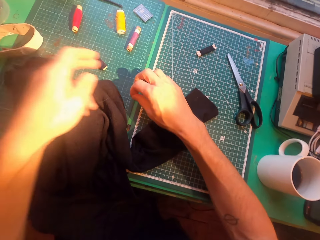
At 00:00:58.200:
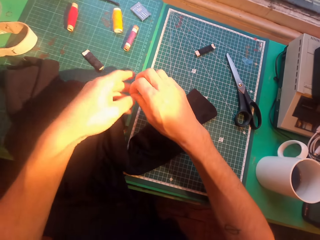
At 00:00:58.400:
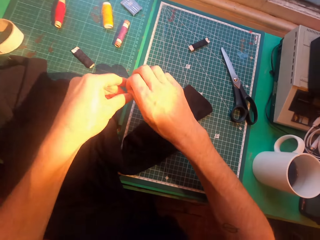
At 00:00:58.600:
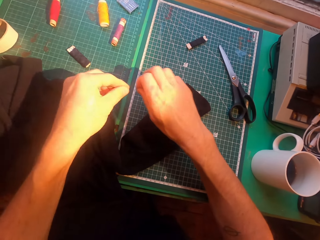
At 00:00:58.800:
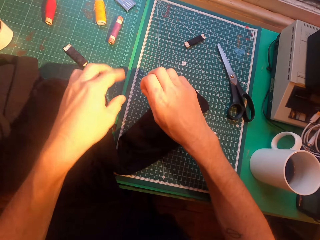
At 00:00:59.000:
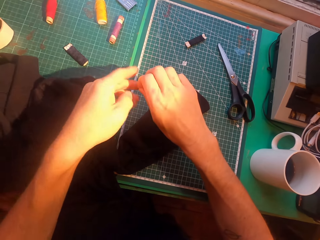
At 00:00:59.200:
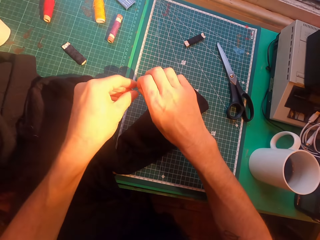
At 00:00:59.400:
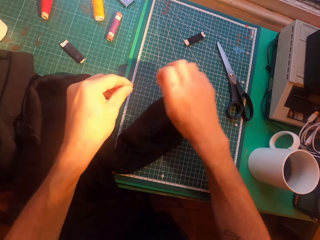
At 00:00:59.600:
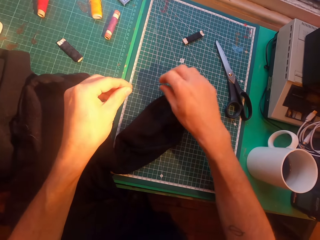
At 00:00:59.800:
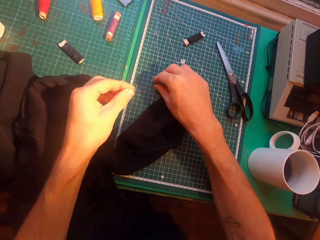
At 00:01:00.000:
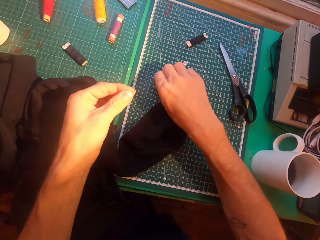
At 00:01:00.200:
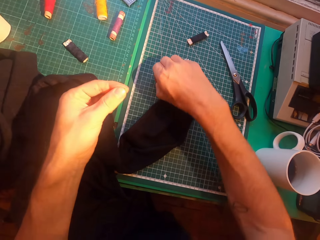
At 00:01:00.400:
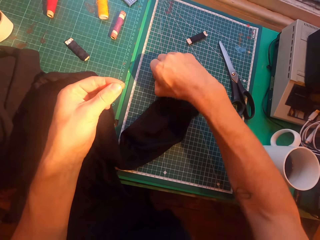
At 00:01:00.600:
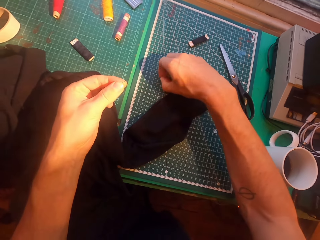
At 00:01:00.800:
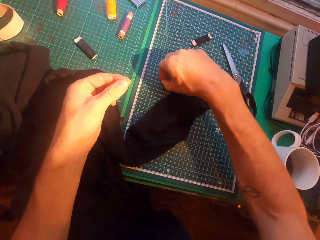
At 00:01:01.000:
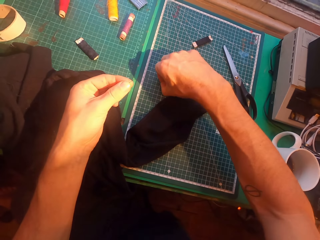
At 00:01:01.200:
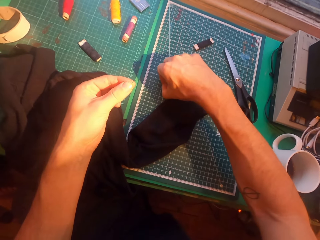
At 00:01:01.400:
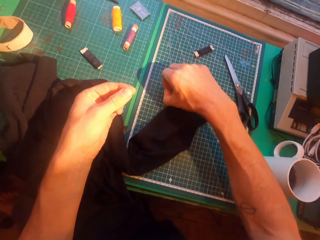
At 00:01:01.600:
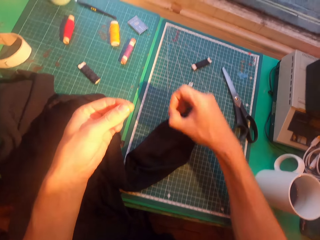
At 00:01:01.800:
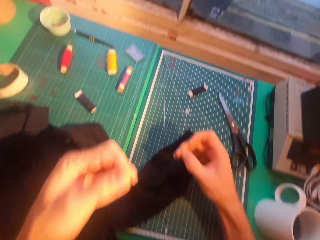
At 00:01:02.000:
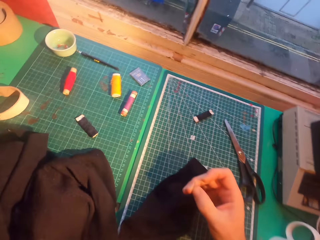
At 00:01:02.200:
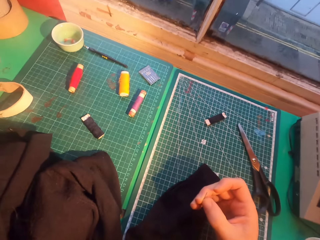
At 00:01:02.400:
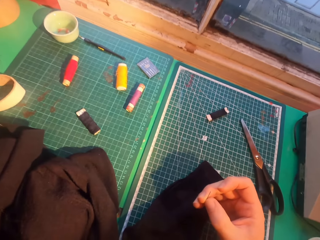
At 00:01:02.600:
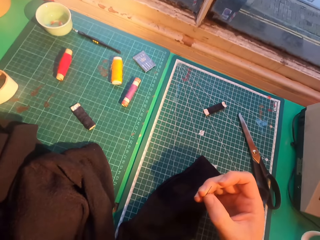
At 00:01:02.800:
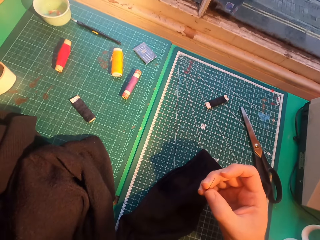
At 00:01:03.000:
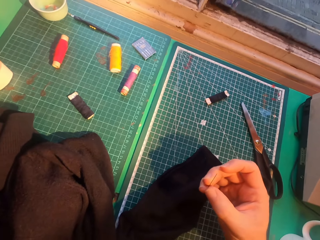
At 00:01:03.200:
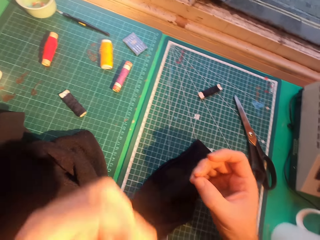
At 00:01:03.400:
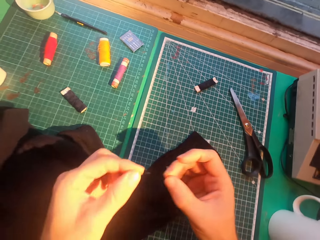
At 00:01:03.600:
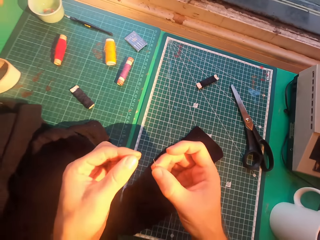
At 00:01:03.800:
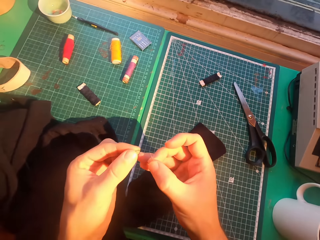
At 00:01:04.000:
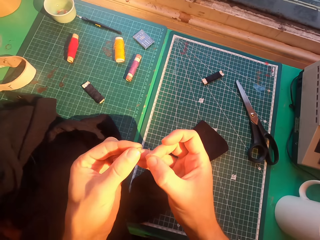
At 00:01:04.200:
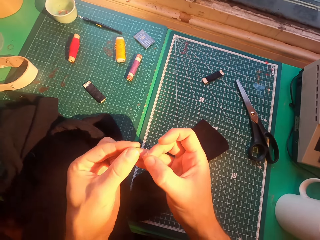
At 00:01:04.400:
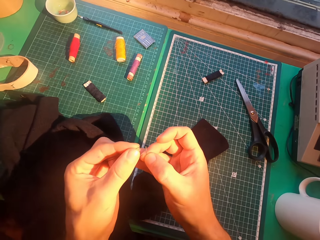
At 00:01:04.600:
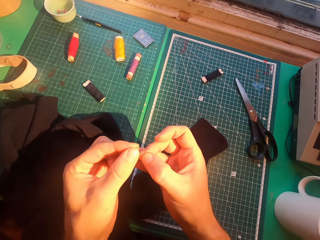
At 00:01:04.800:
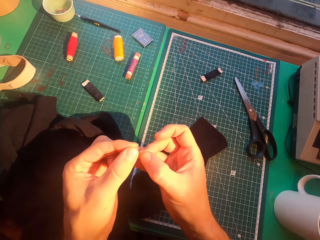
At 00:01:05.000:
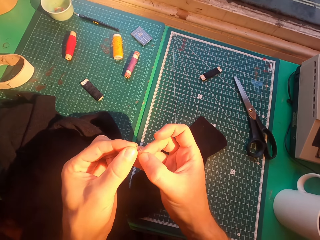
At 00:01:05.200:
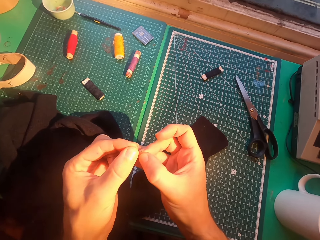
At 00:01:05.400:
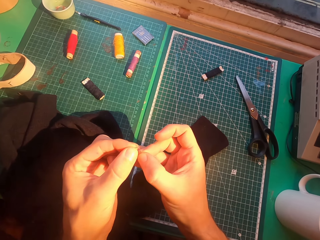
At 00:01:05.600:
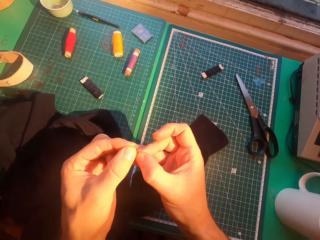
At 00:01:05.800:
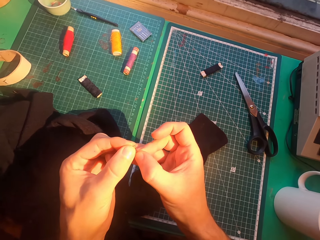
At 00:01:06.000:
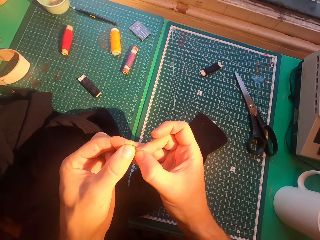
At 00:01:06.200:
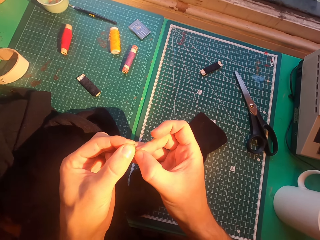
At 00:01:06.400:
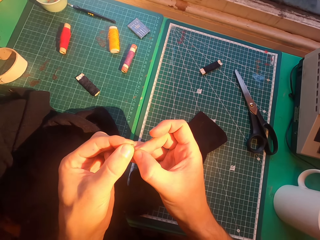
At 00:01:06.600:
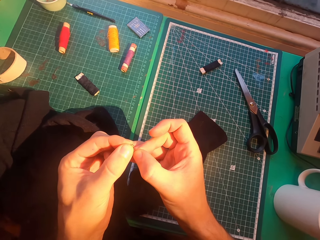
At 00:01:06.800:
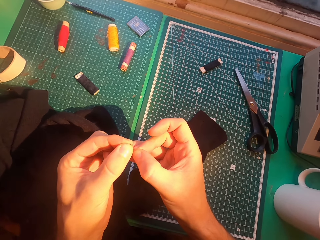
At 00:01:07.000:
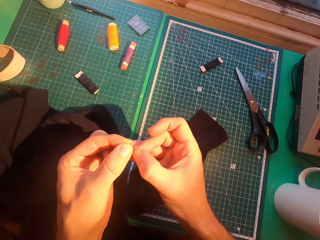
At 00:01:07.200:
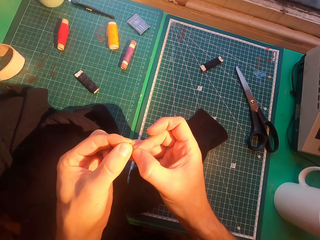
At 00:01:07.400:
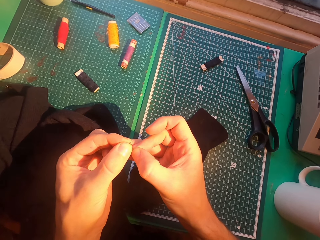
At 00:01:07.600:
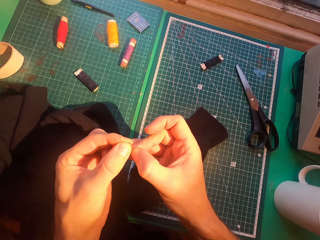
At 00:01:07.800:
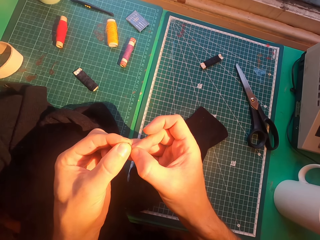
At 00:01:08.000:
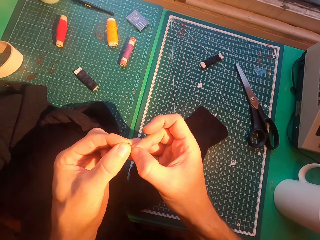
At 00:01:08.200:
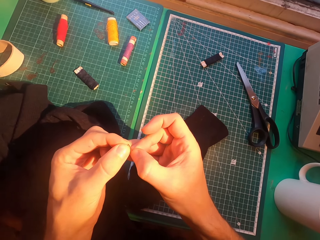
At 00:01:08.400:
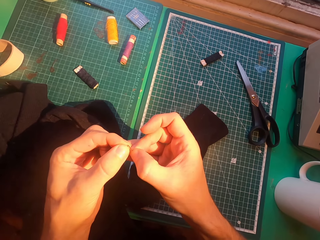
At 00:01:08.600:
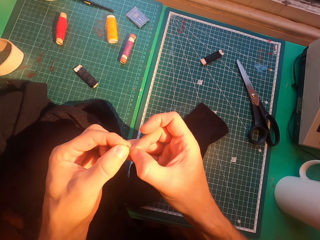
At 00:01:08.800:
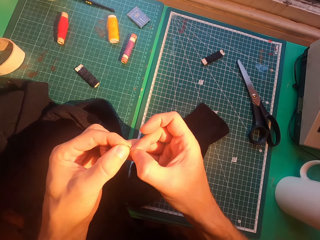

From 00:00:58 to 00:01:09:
The camera wearer straightens a thread. They pick up a needle on the table. They insert the thread in the needle.

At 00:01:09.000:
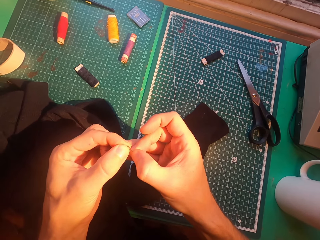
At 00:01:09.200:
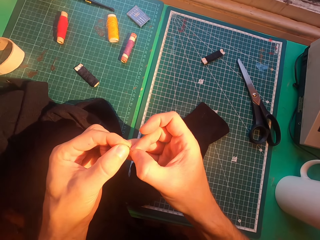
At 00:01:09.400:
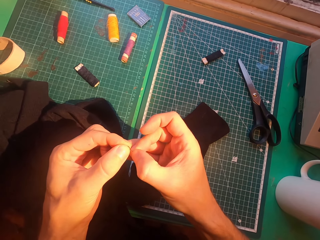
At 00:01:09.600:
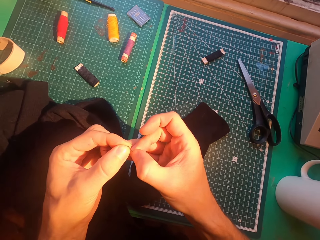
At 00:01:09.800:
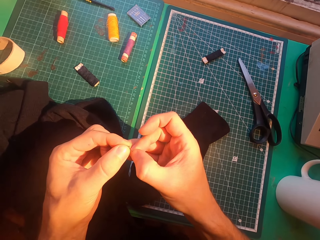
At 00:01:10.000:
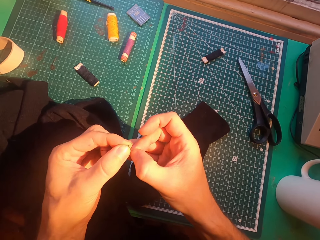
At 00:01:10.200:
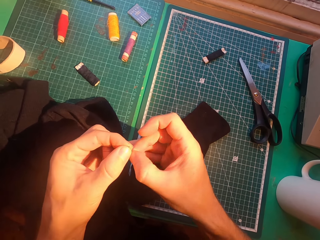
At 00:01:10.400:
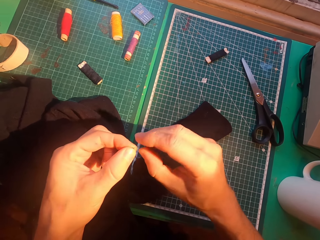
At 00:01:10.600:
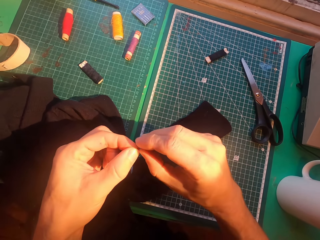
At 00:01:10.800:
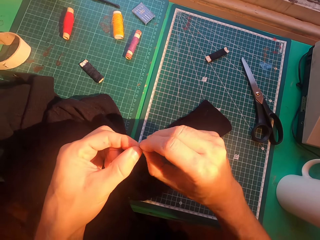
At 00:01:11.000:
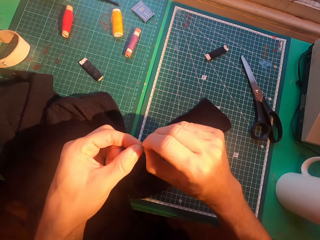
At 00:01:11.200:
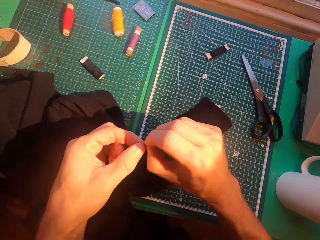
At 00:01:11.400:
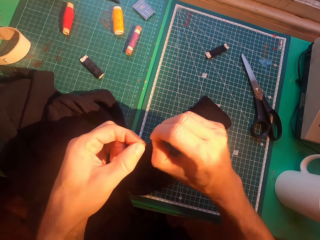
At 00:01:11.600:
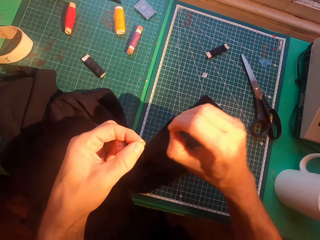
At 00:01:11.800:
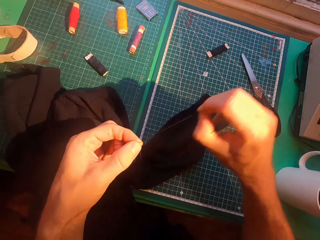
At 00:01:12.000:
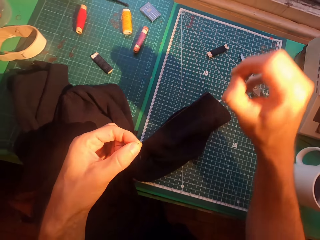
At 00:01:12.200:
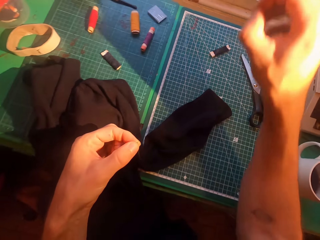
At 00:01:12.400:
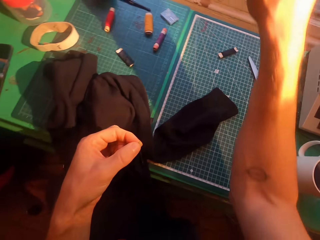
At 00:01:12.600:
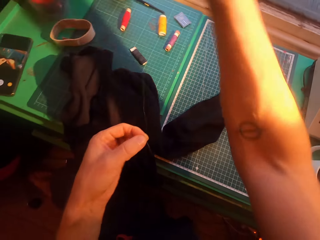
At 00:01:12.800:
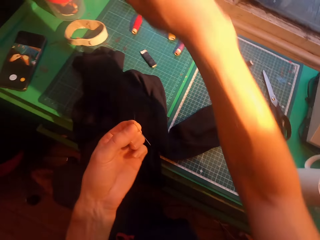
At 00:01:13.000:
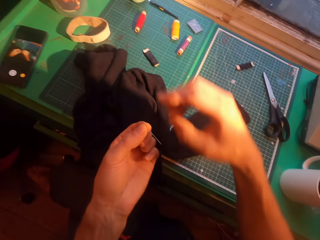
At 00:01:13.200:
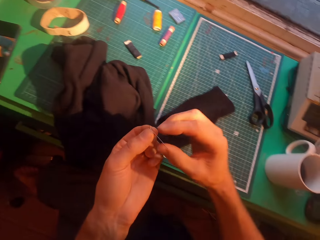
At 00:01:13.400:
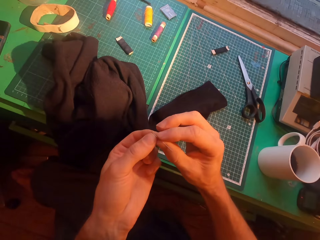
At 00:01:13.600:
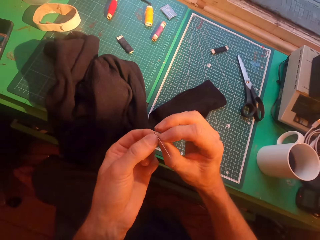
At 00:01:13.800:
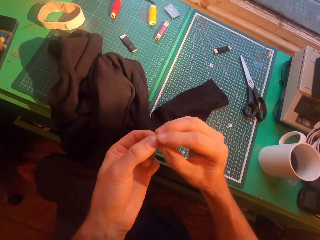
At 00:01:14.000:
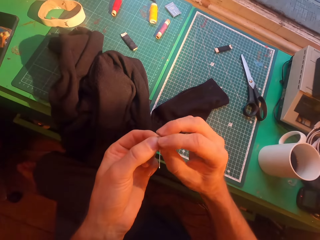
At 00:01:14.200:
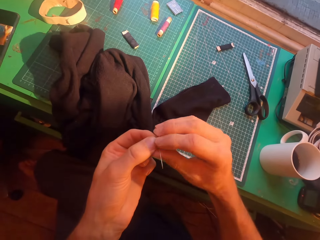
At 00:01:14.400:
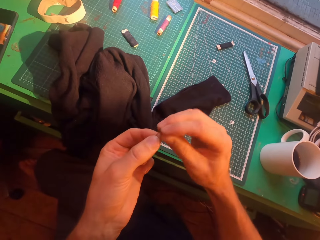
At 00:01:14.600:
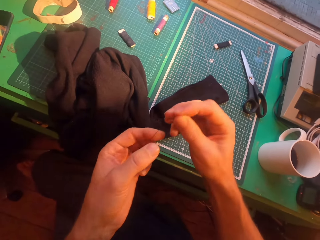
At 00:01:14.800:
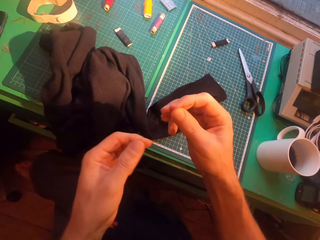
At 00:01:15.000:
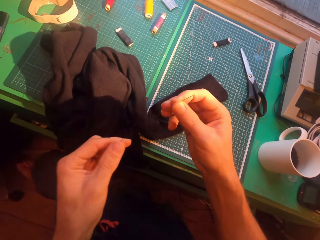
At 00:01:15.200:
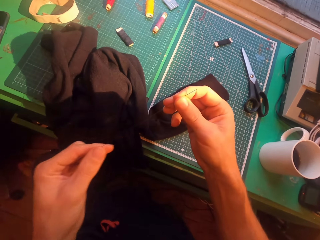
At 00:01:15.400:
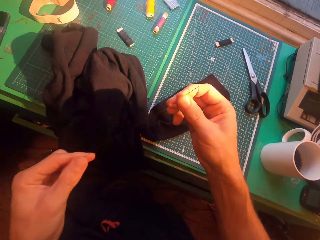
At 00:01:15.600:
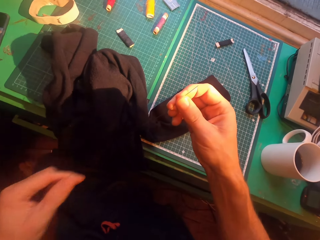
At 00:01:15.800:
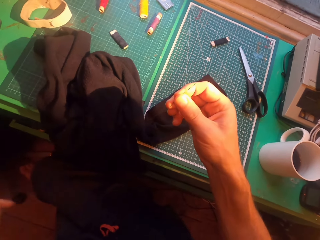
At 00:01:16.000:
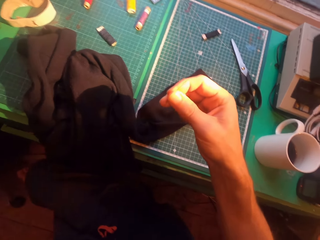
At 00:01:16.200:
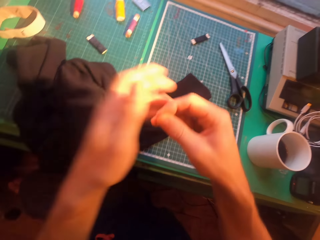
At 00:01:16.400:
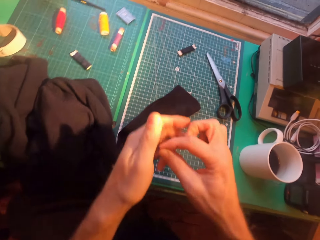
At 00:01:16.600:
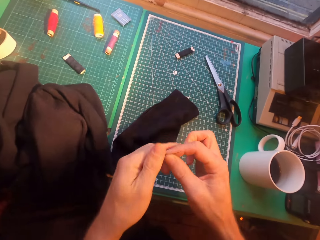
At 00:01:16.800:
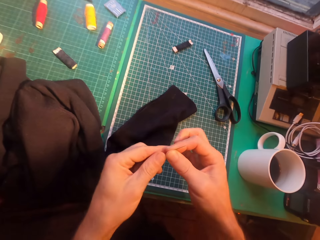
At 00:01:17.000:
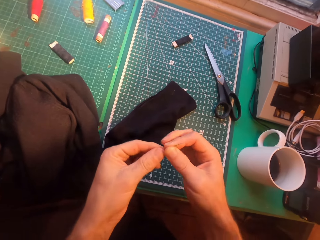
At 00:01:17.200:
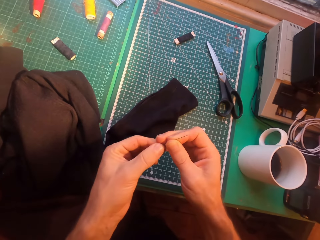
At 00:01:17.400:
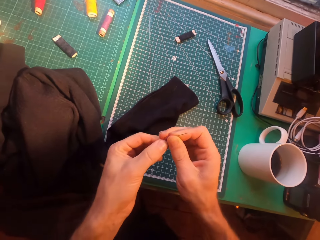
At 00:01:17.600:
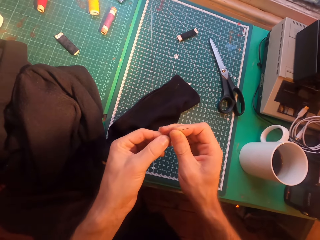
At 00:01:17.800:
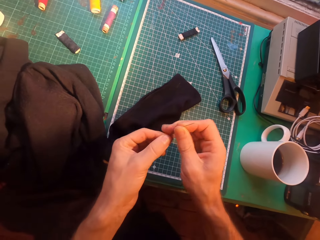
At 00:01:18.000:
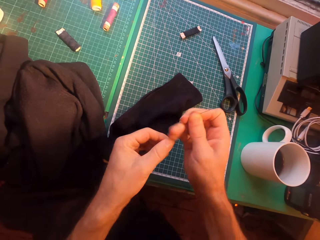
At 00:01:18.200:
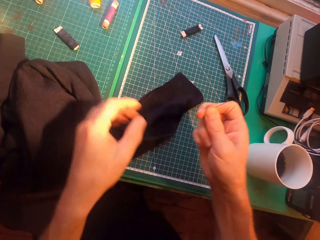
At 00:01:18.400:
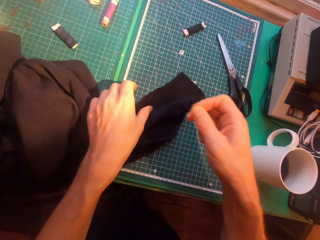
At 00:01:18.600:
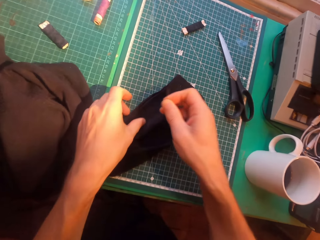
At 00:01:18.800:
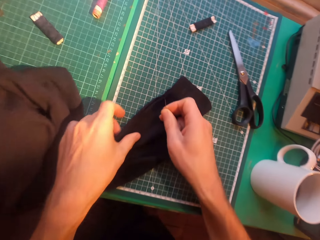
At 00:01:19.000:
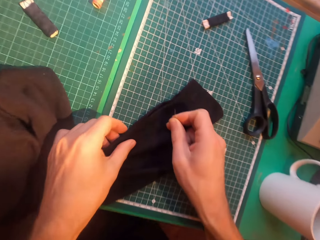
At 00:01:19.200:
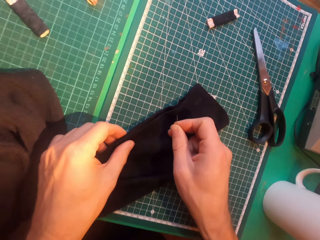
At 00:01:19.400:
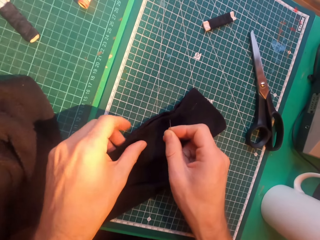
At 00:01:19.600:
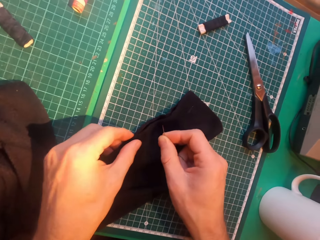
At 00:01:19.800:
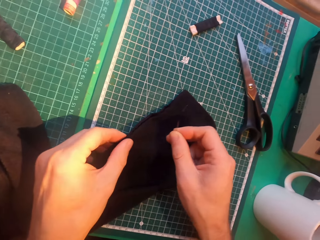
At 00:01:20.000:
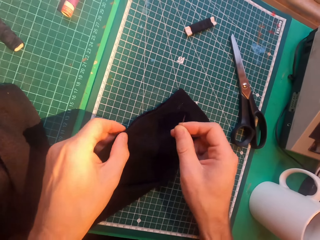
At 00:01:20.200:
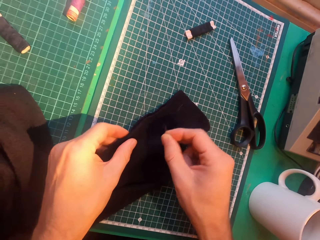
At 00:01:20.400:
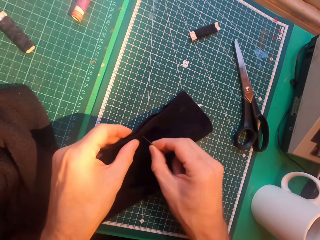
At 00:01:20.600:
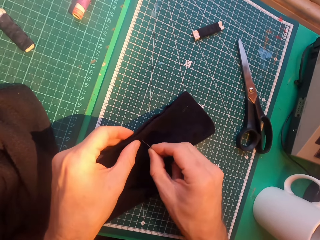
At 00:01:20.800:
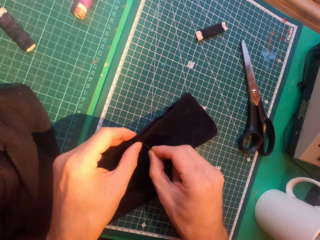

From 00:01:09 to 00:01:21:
The camera wearer straightens a thread. They straighten the thread again.
